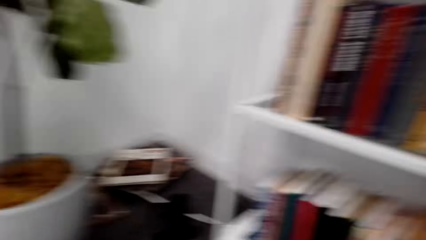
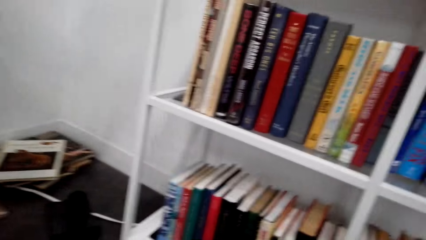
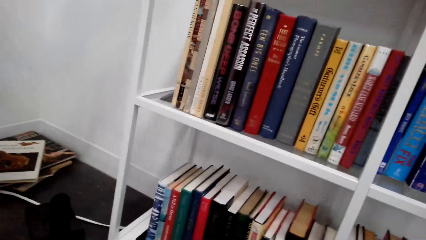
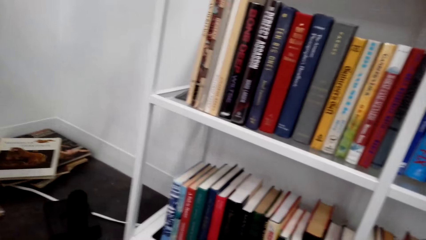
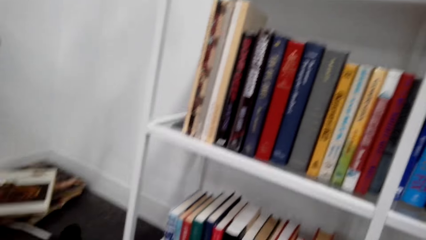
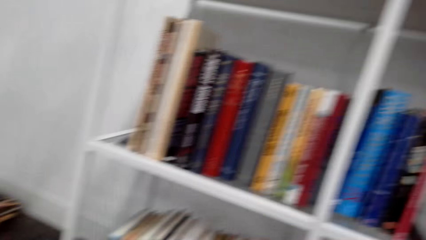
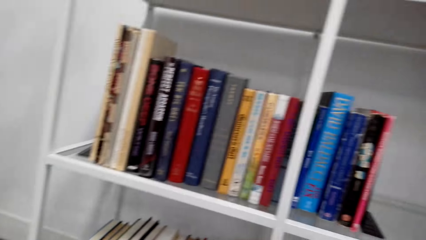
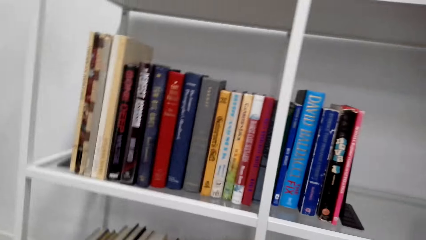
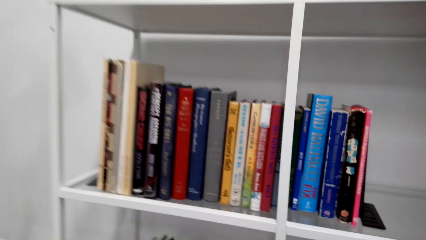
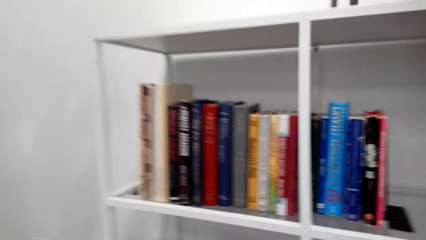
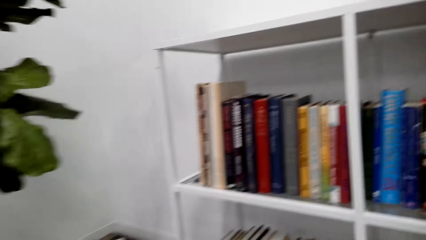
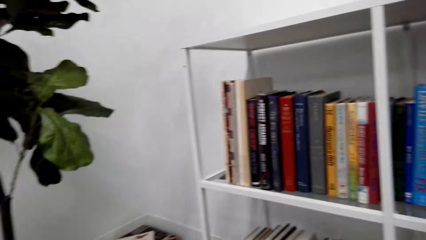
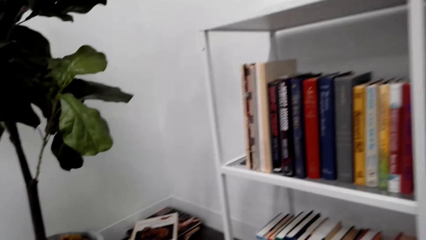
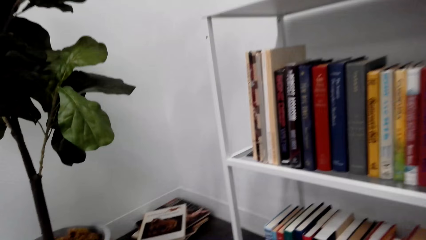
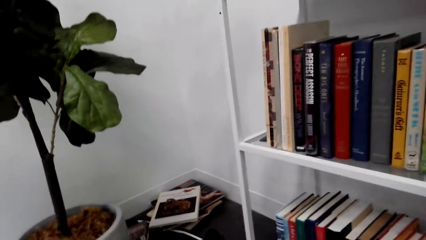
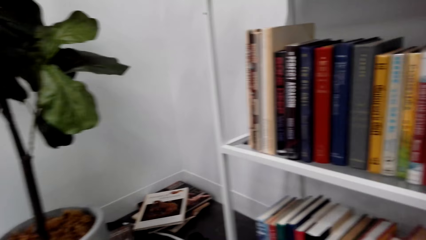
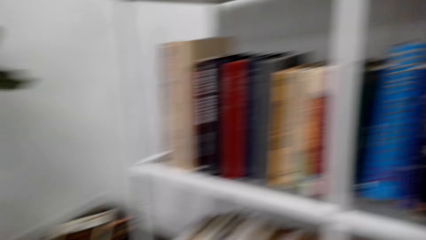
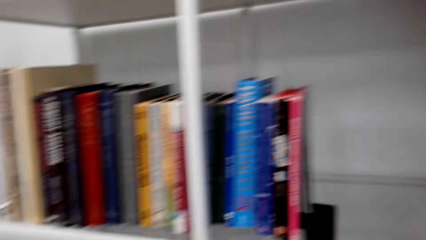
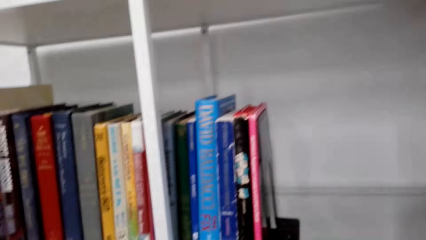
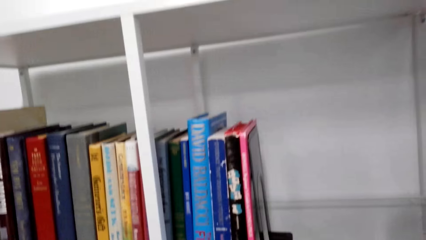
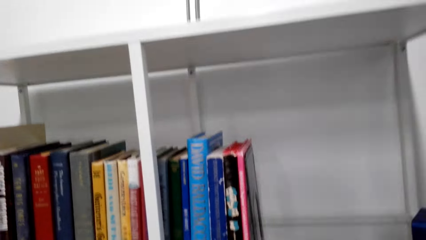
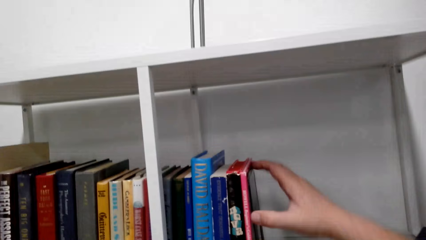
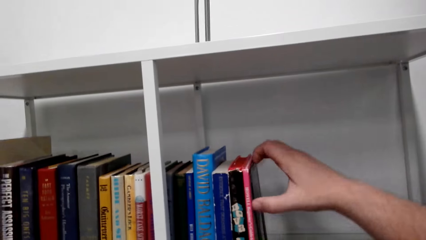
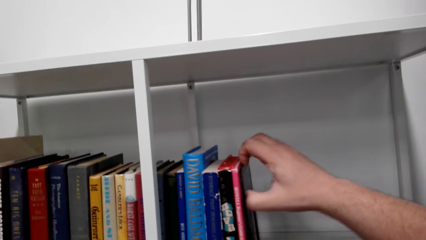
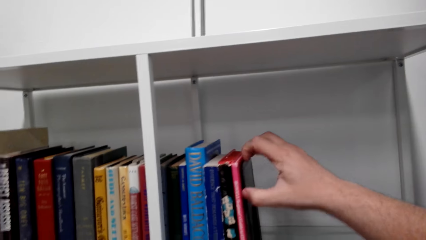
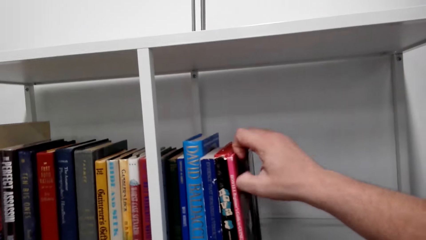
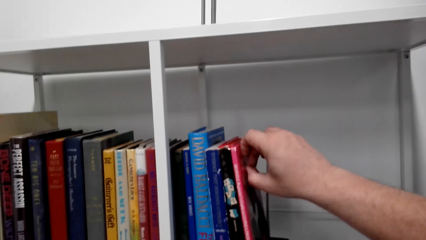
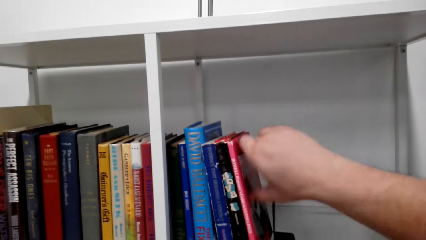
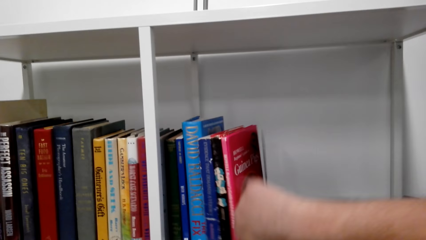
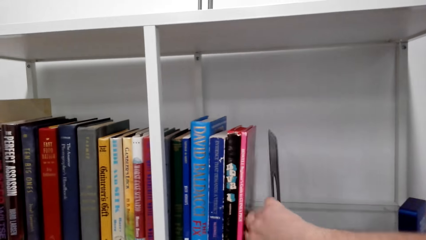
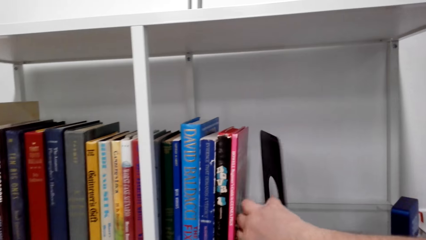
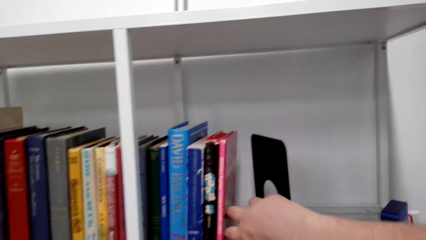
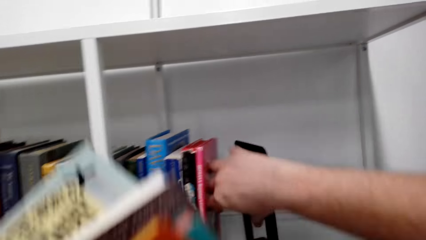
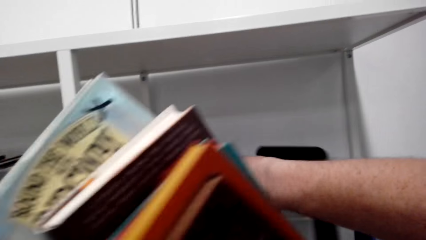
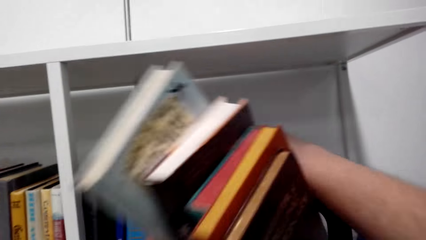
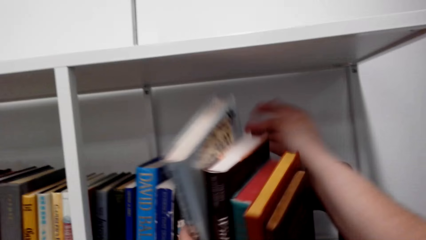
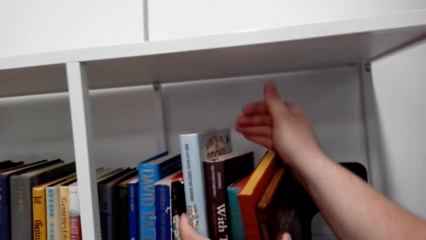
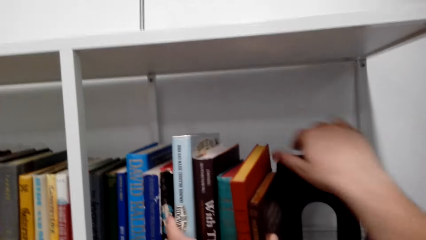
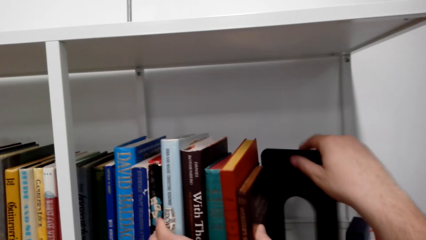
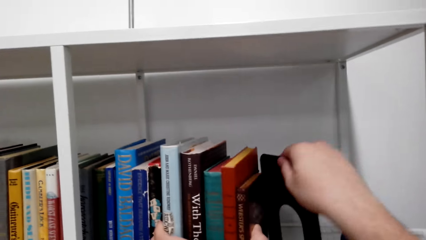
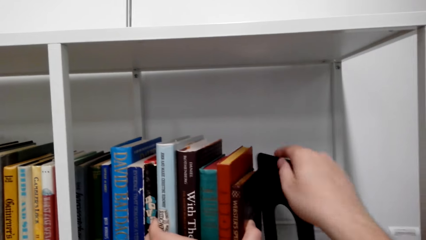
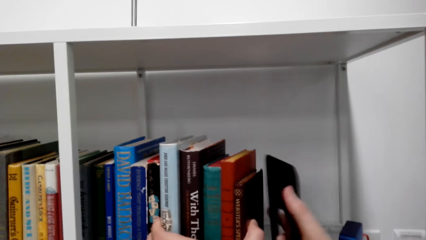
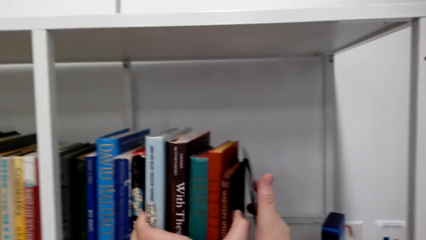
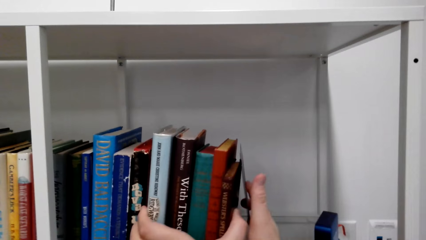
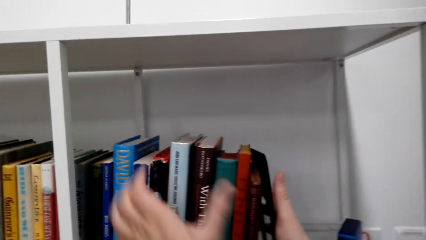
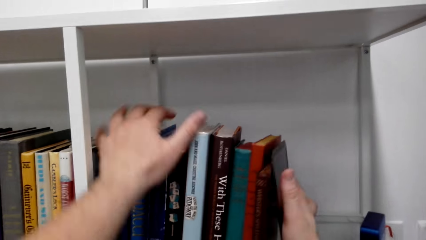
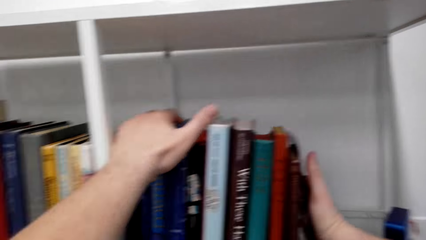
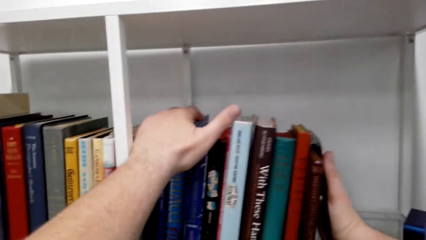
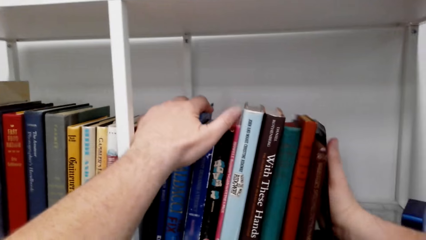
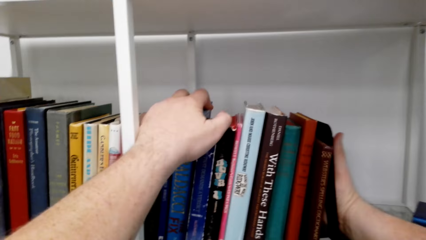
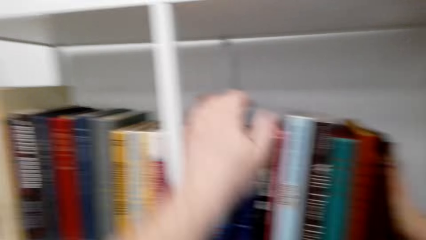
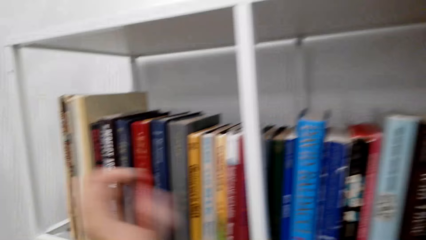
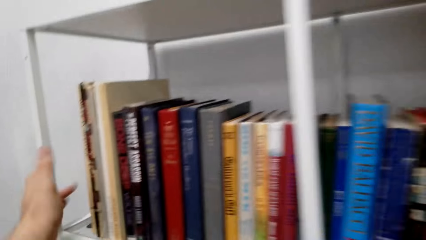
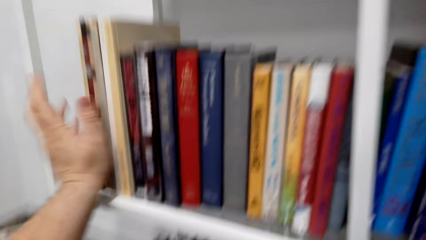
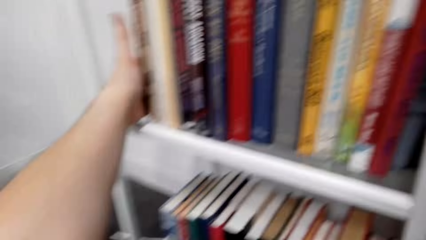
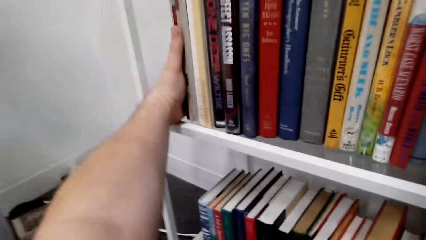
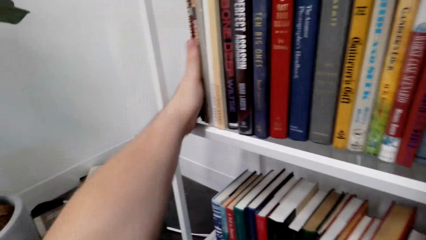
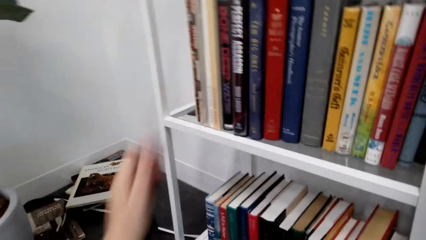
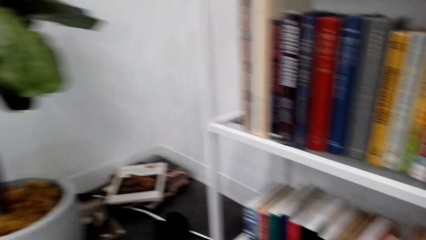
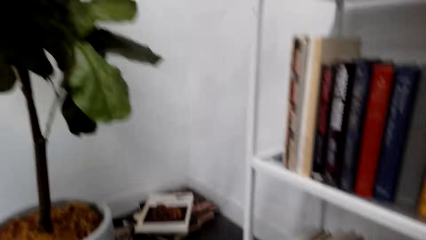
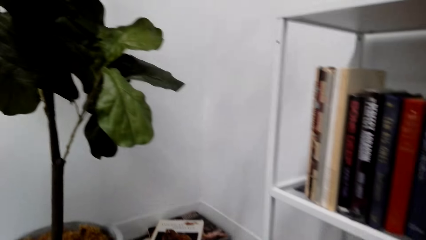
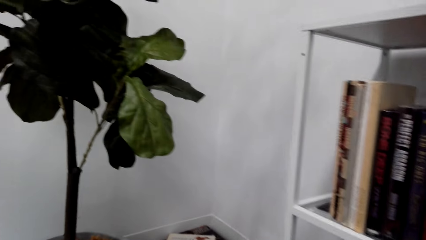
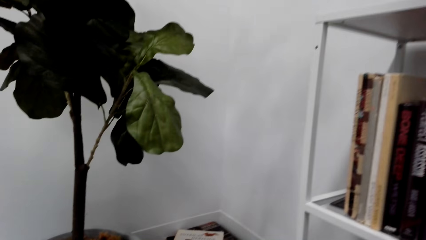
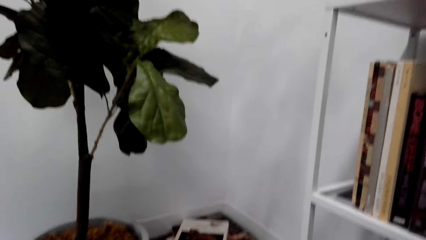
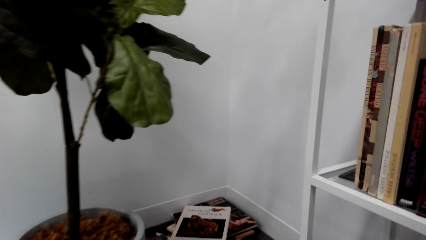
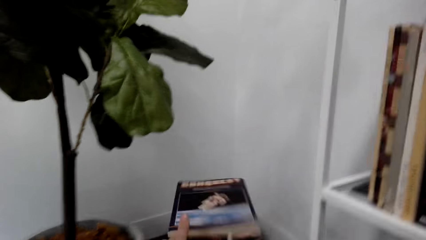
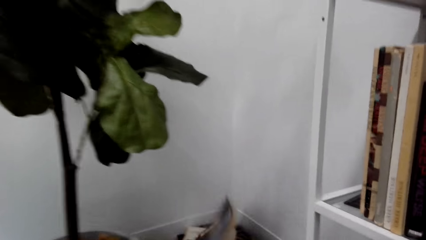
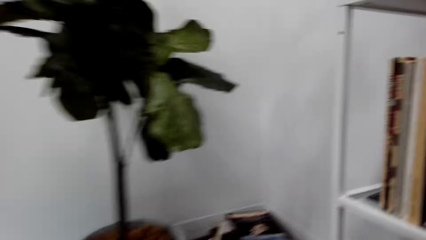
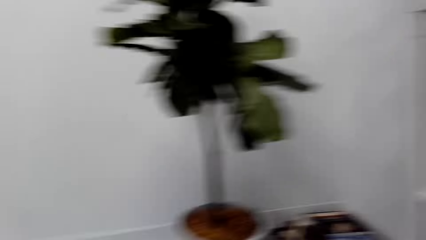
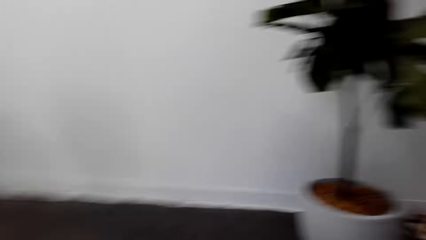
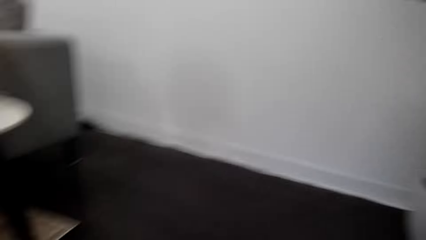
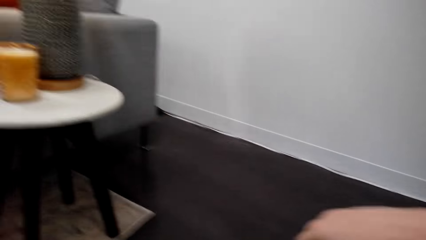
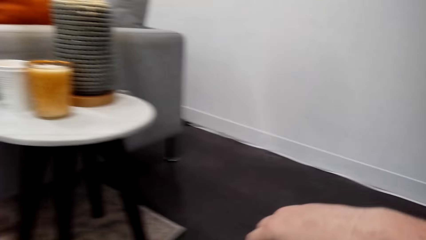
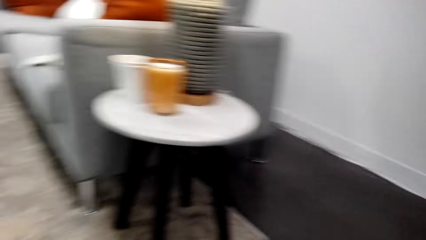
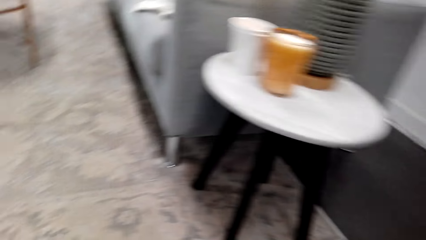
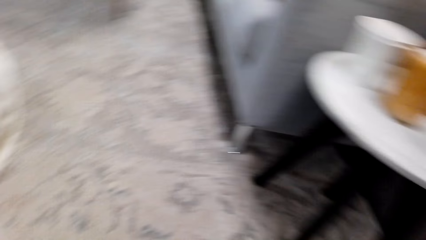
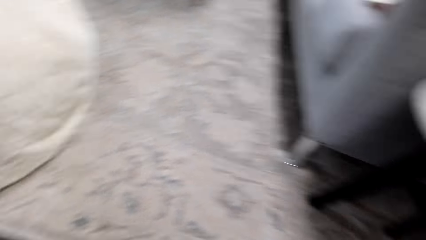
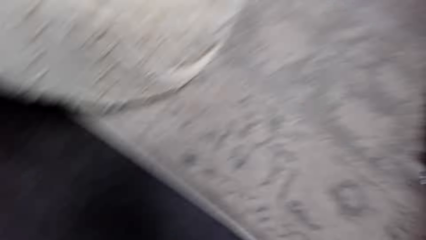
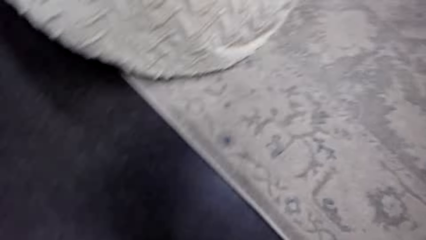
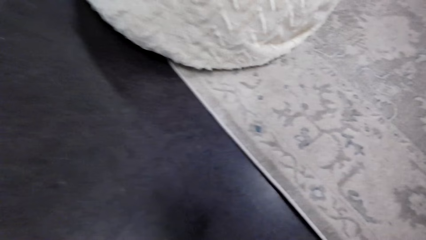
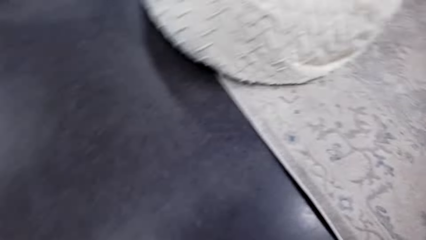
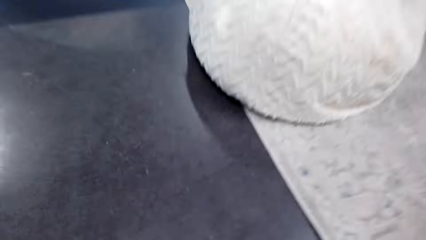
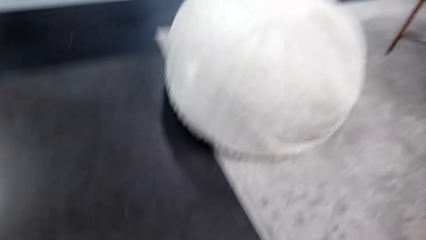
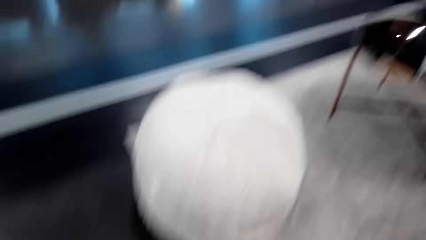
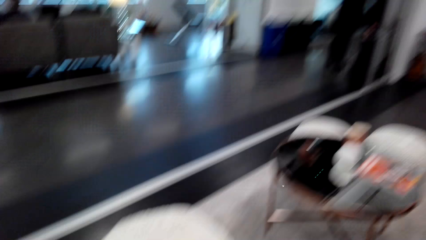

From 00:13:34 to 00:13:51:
The camera wearer looks at the books on the shelf. They move the bookend with the right hand. They stack the books on the shelf. They push the bookends against the books. They hold the books with something. They arrange the books on the shelf. Someone talks with the camera wearer. The camera wearer throws the books on the floor. They walk in the house.
